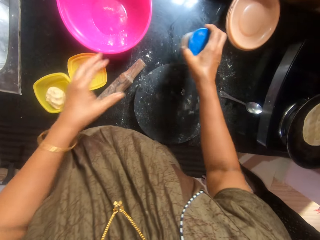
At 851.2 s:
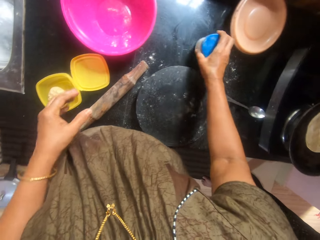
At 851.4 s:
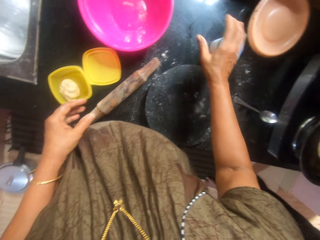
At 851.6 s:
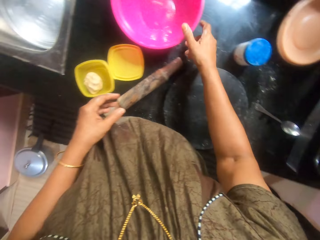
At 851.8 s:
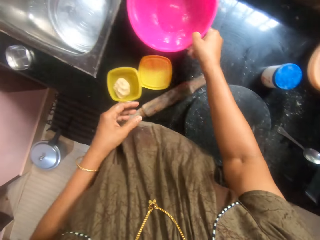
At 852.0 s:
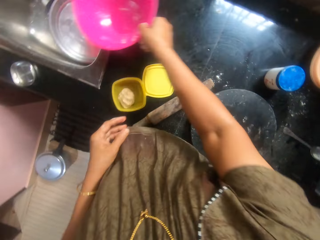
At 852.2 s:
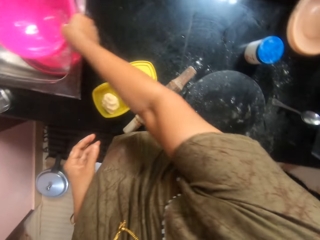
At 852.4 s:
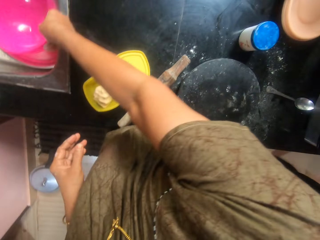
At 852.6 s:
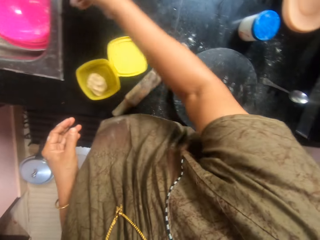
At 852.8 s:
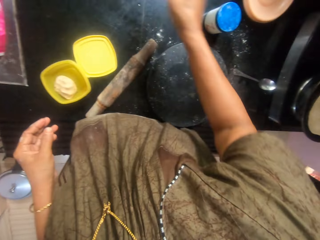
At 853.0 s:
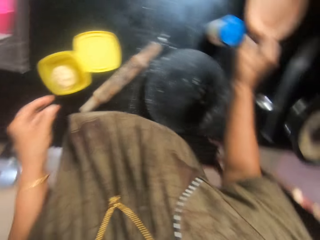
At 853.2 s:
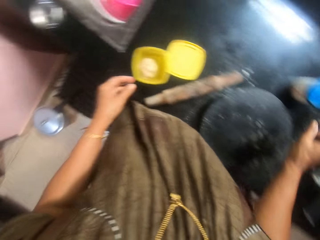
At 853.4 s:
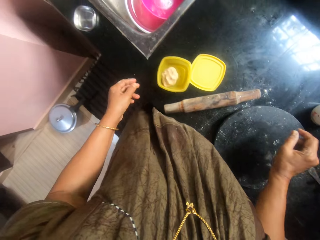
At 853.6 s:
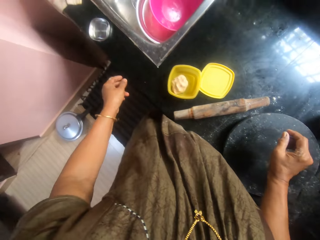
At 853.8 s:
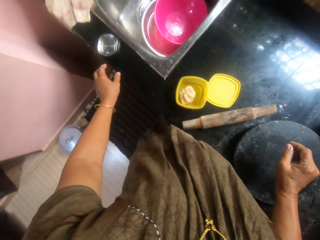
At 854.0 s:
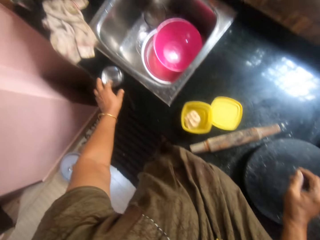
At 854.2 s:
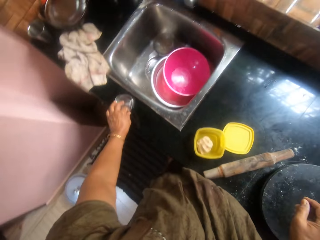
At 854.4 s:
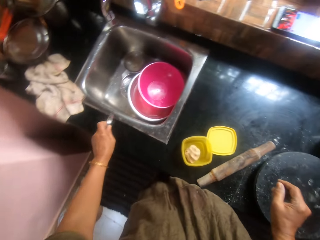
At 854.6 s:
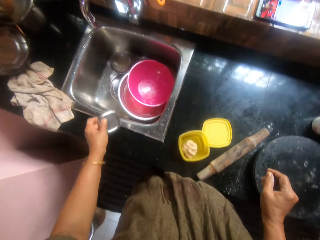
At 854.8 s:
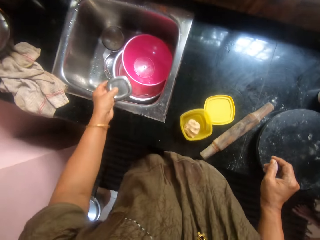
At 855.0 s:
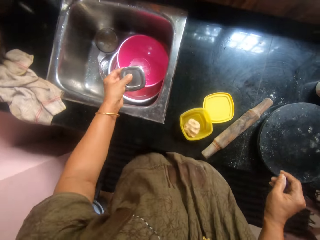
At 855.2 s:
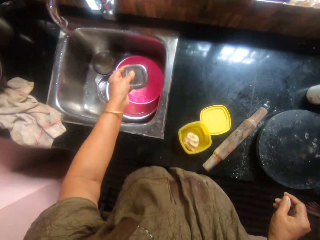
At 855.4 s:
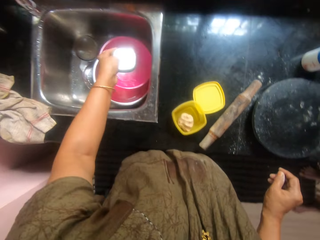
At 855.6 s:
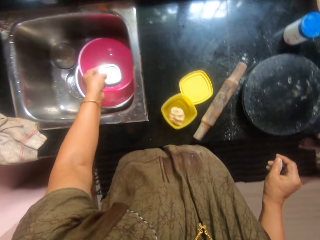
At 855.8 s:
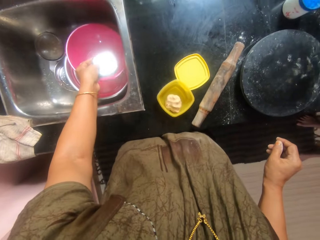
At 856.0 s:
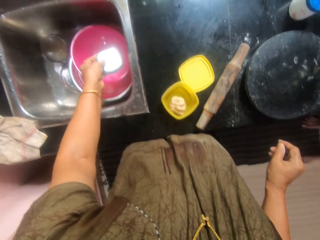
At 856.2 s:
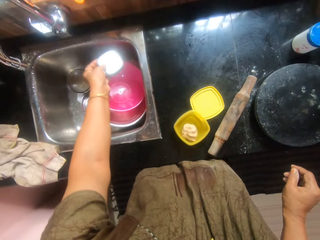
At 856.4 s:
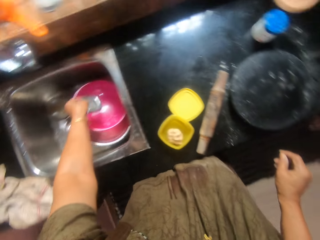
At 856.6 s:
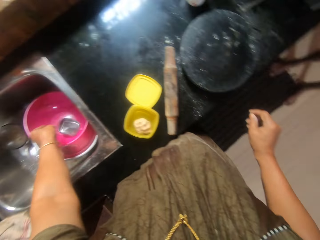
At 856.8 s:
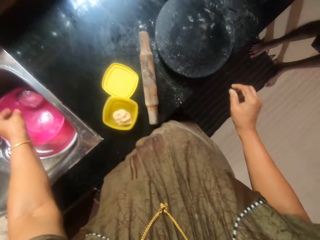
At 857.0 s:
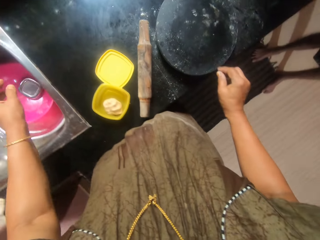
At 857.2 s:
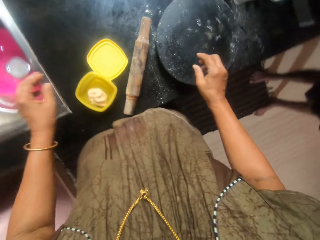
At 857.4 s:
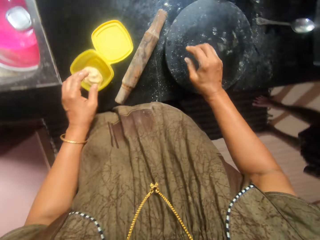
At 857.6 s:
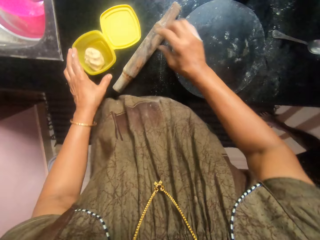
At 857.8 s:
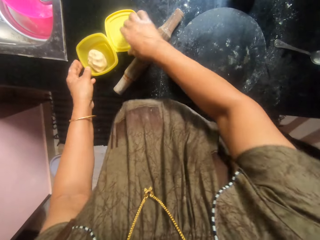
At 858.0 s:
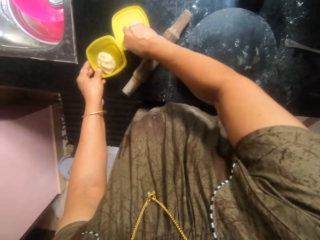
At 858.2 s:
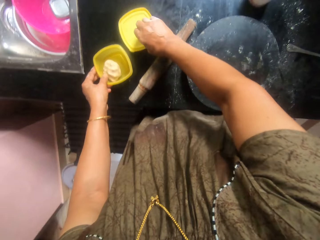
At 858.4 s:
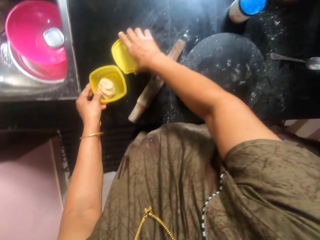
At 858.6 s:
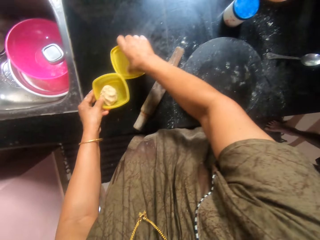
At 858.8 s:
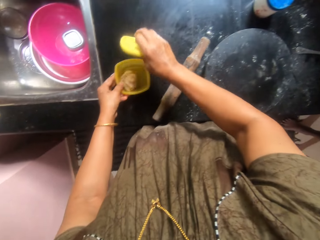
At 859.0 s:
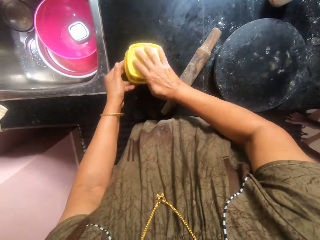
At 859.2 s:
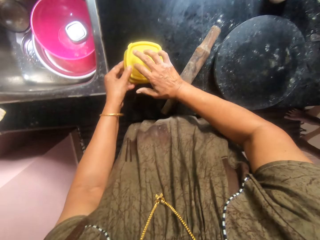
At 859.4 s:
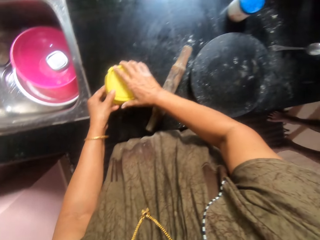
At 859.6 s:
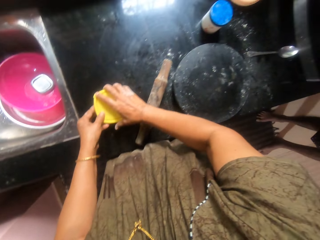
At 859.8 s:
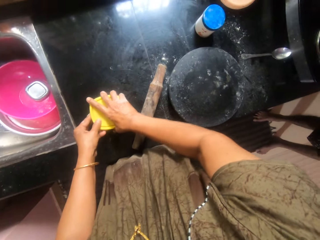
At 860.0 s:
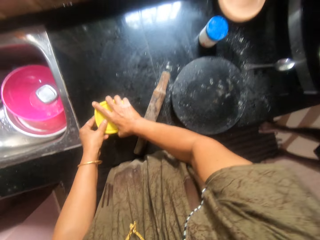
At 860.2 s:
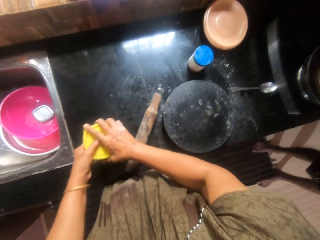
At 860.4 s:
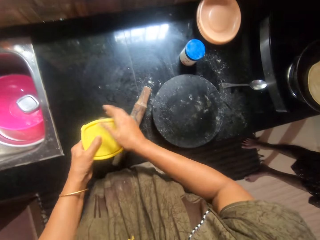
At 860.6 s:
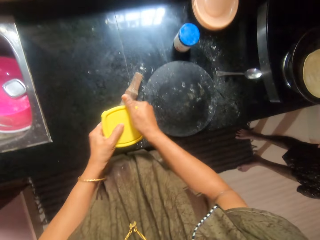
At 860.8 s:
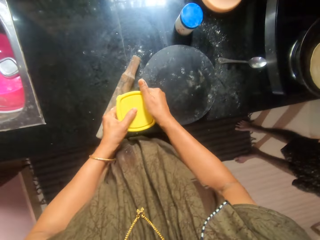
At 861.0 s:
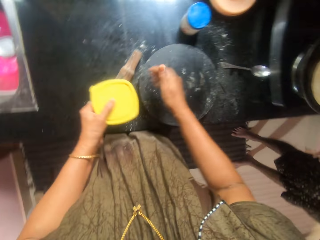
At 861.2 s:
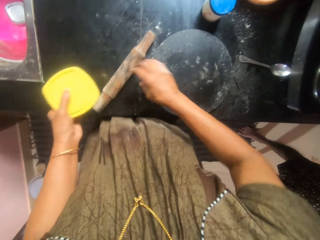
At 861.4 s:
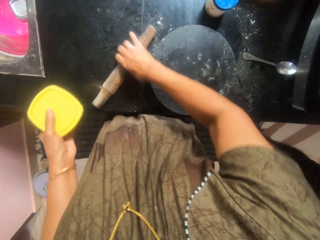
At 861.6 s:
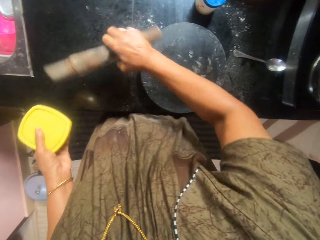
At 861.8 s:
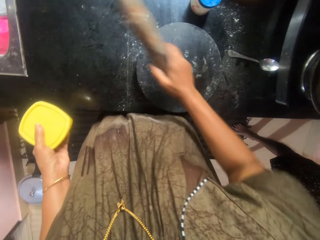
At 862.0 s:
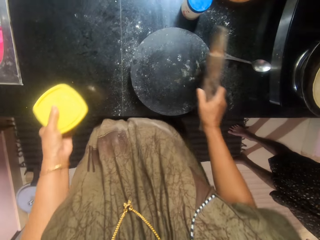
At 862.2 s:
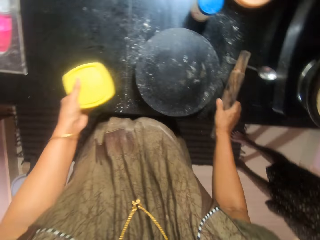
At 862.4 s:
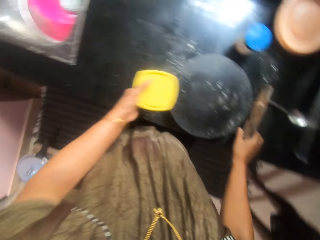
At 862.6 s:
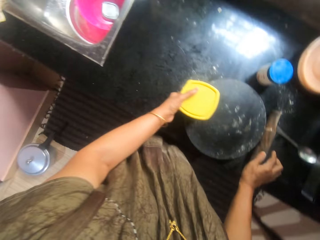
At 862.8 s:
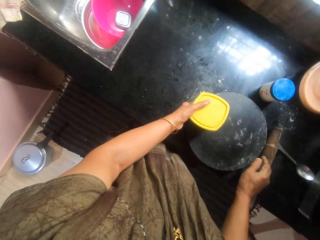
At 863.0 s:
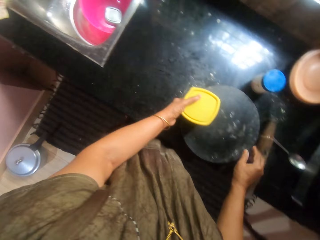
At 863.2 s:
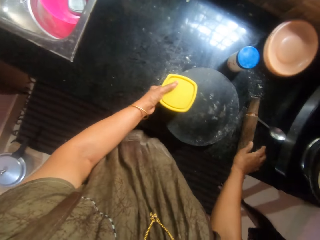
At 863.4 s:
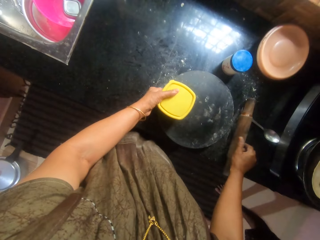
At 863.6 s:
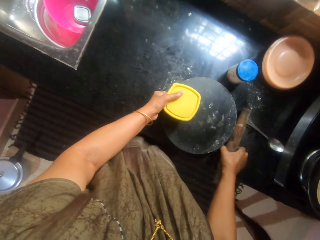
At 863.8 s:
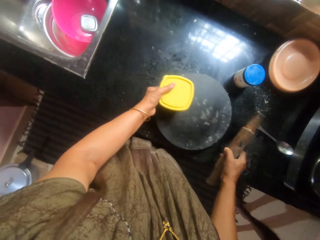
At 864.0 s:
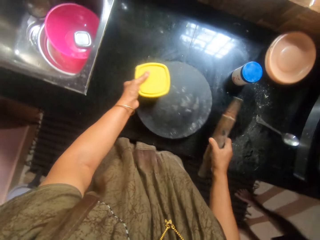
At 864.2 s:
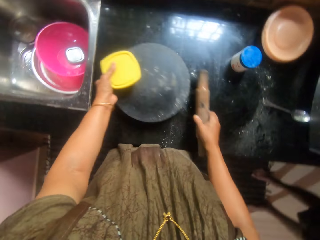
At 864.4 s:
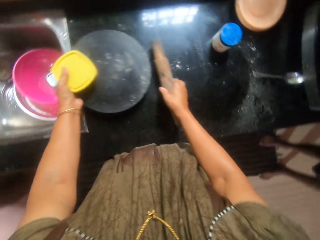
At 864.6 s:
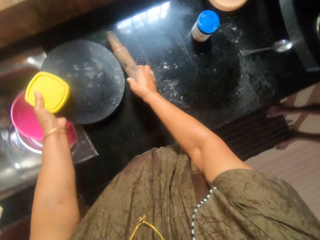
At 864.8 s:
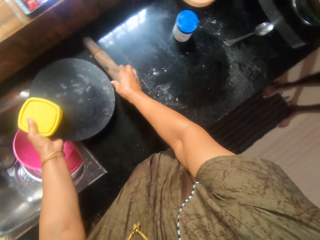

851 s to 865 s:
The camera wearer places the container on the countertop. They pick up the pink bowl from the countertop. They put the bowl in the sink. They pick up a lid from the edge of the sink. They put the lid inside the sink. They pick up the container lid. They hold the container with dough in it. They cover the container with its lid. They pick up the container from the countertop. They pick up a rolling pin from the countertop. They drop the rolling pin on the countertop. They adjust the position of the pastry board and rolling pin on the countertop.

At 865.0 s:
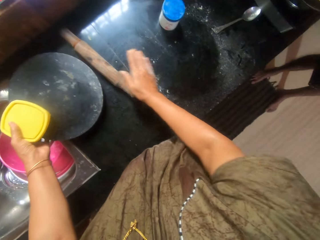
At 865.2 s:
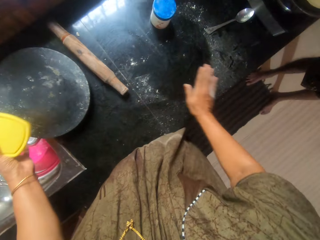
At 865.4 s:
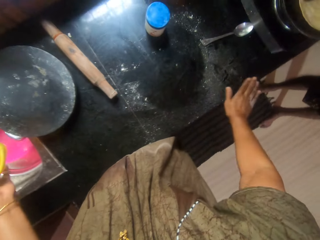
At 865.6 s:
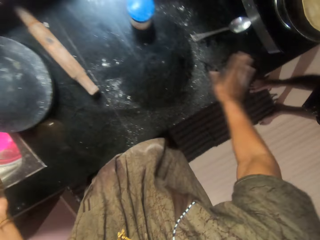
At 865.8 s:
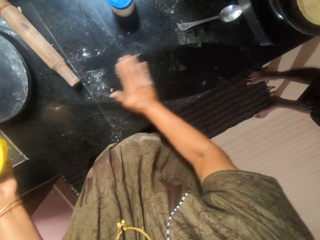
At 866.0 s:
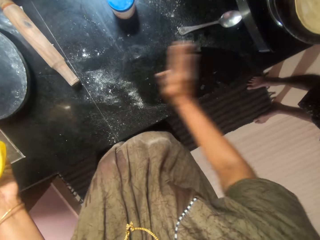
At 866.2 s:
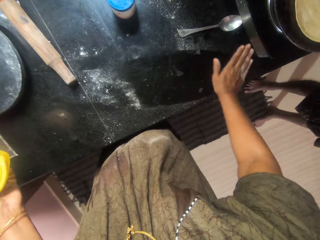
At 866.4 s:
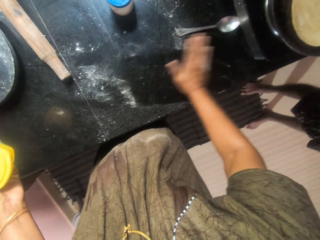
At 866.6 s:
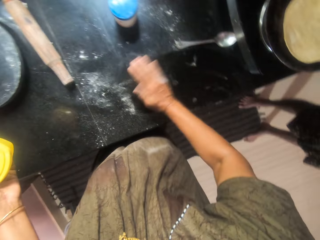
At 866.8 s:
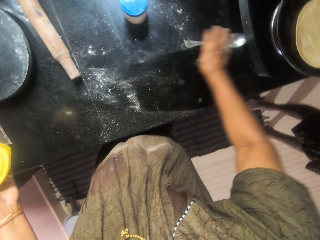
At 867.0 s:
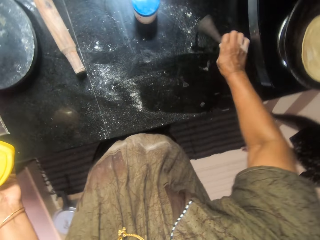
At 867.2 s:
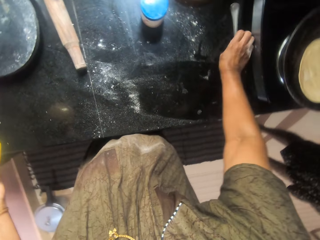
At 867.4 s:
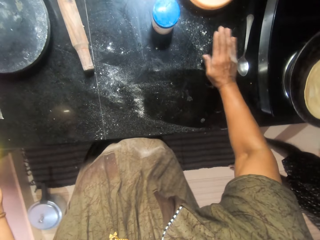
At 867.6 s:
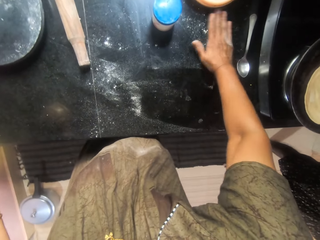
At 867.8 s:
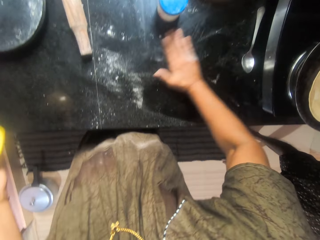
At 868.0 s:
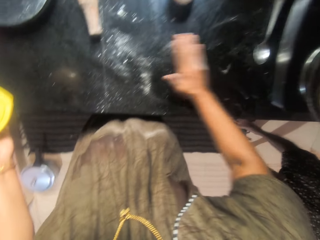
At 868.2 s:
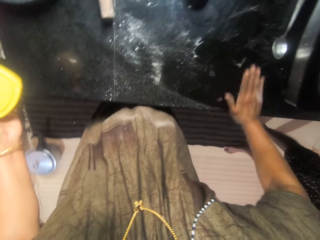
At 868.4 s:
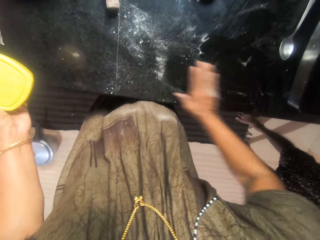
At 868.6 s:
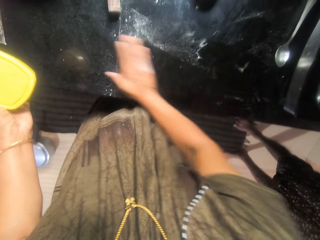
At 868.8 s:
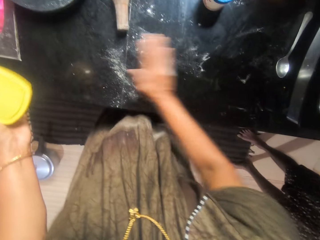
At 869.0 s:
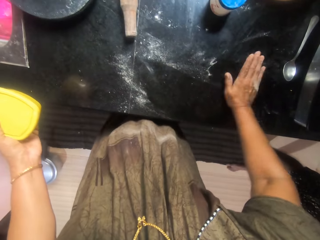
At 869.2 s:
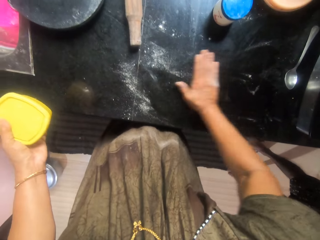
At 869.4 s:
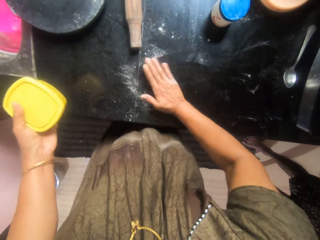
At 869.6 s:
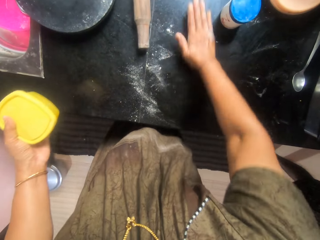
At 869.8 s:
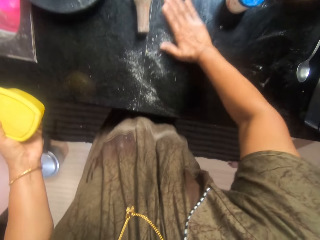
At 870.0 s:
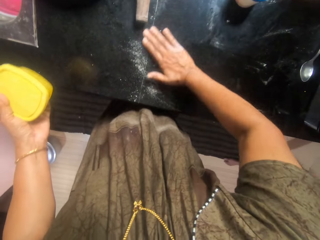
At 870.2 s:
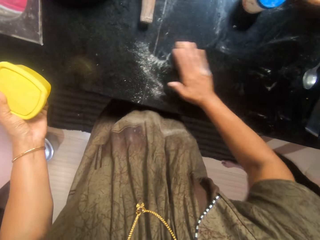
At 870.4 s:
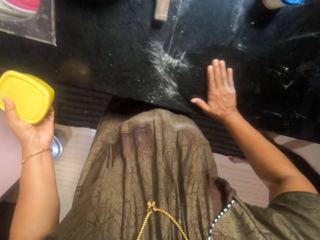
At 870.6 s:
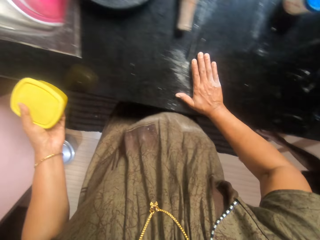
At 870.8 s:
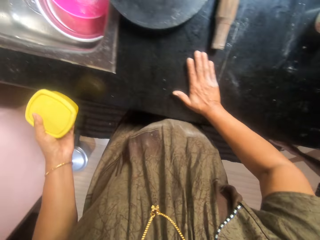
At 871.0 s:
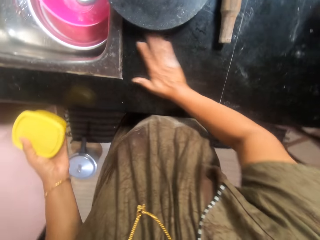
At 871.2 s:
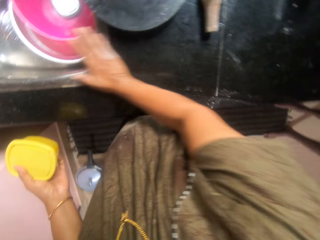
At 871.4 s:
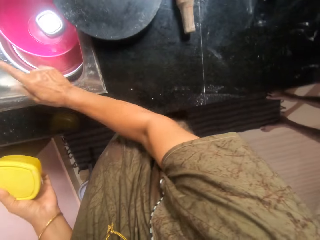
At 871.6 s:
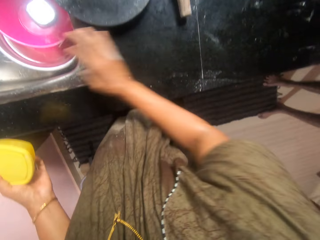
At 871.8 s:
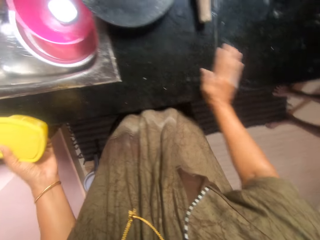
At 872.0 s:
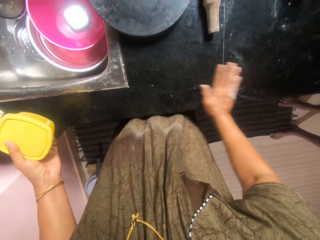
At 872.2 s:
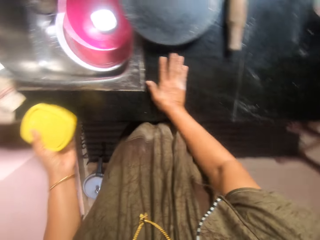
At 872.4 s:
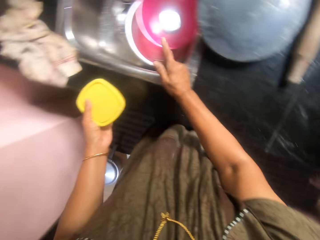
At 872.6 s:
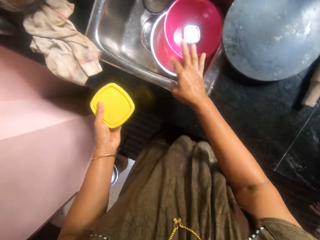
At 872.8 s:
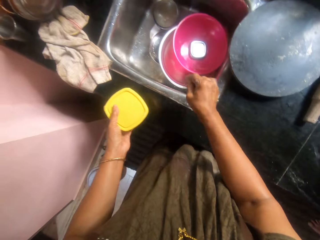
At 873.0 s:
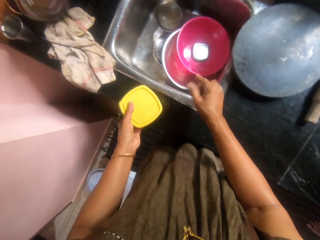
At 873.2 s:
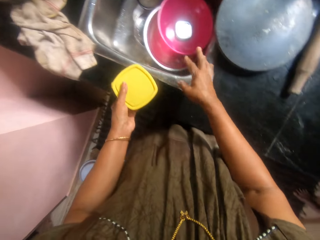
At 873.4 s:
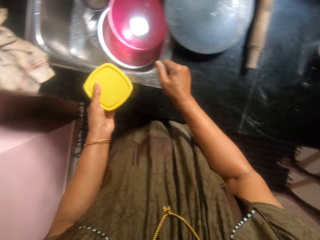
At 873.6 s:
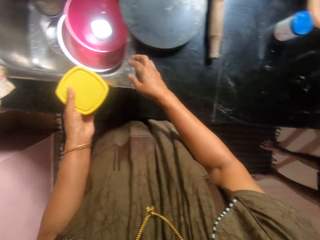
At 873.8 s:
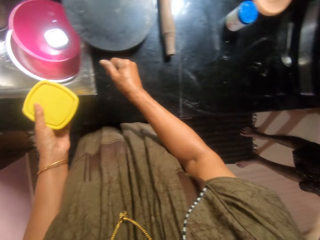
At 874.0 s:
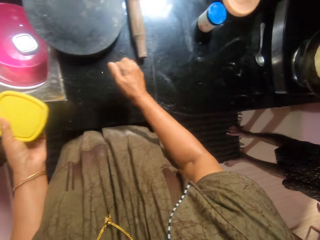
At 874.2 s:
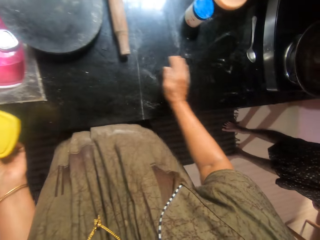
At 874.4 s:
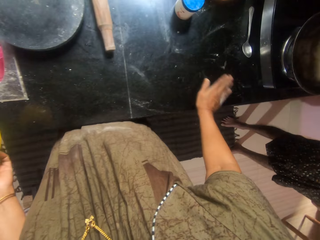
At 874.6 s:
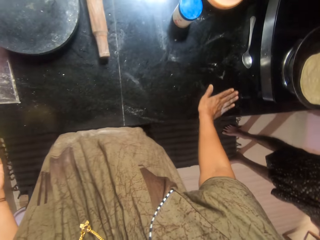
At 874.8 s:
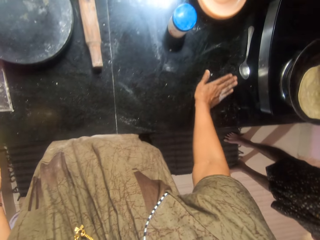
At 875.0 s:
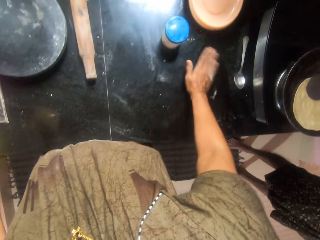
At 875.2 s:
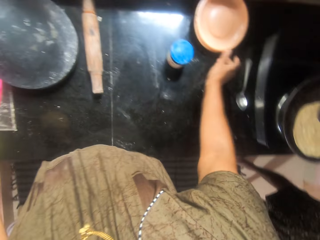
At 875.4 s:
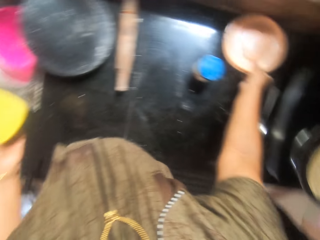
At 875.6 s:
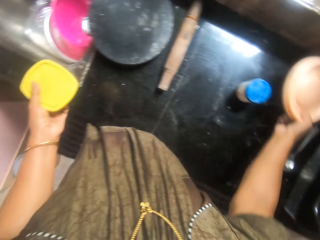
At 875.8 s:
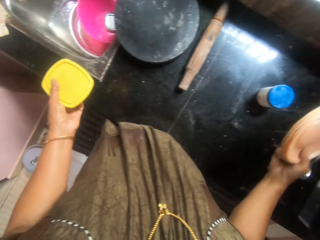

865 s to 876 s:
The camera wearer wipes the flour on the countertop with her hand. She adjusts the position of a spoon on the countertop. She wipes the flour off the countertop with her hand into the sink. She shakes flour off her hand into the sink. She wipes the flour off the countertop with her hand into the sink. She throws the dirt in the sink. A woman flips the dough inside the pan. The camera wearer picks up a plate from the countertop.
